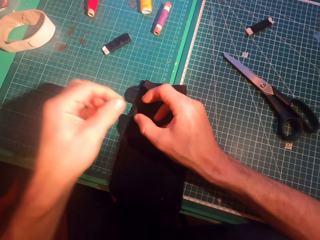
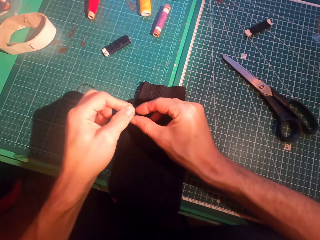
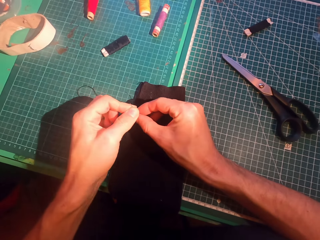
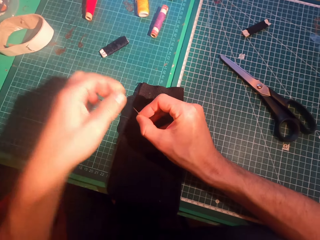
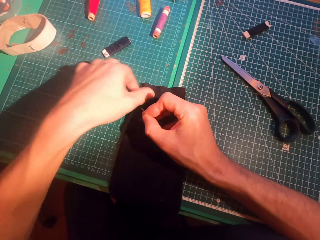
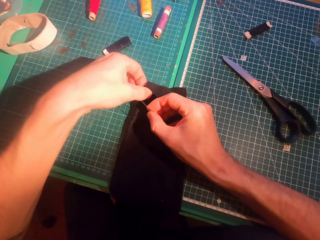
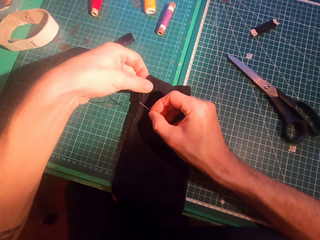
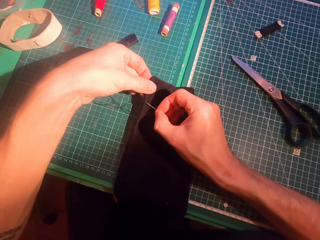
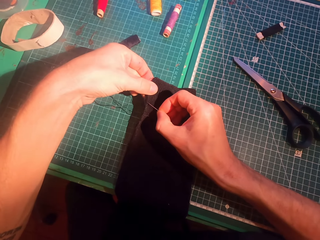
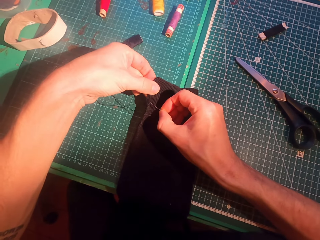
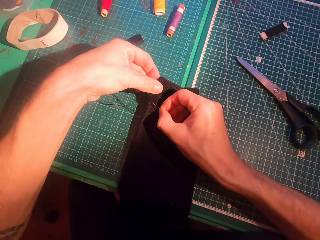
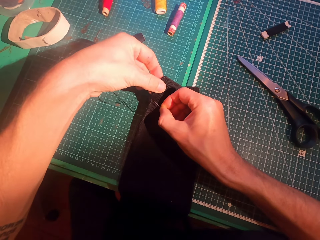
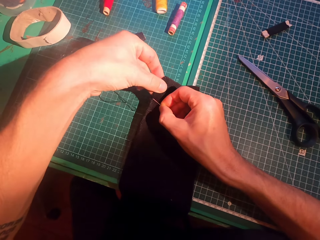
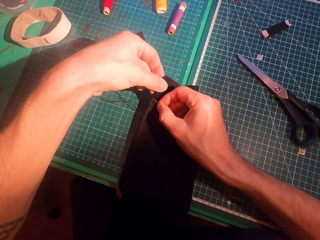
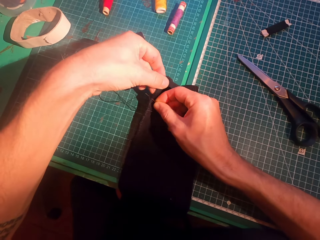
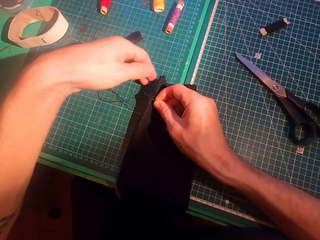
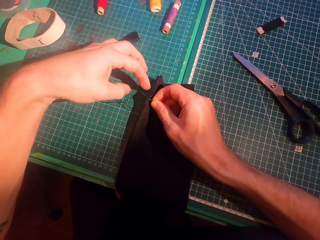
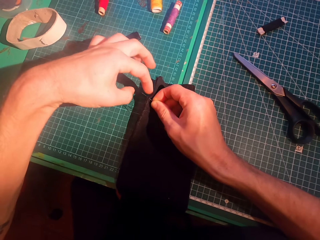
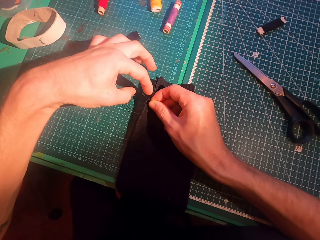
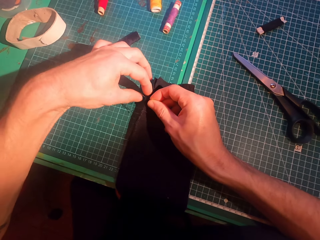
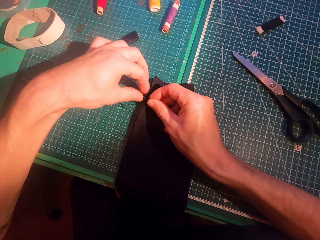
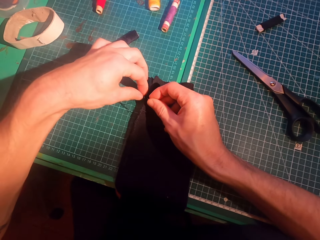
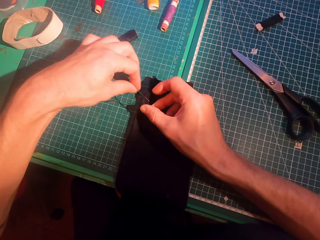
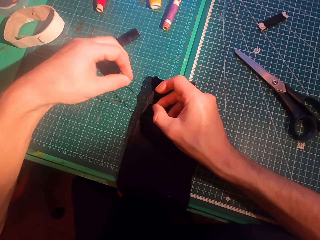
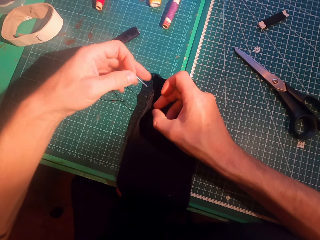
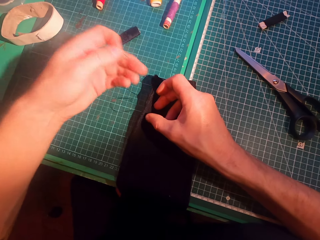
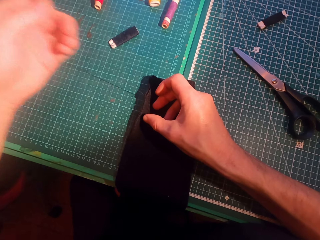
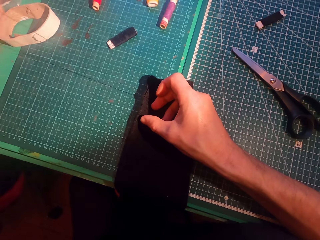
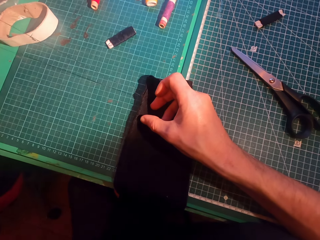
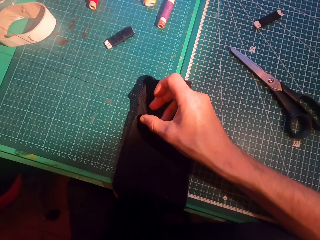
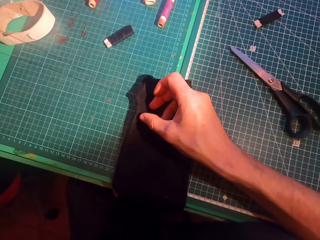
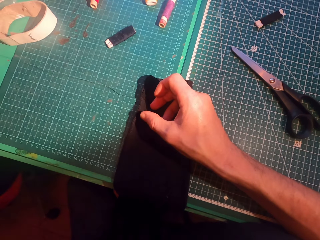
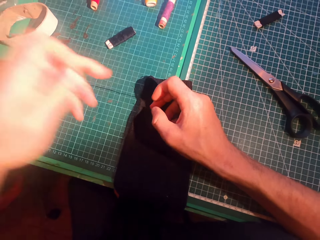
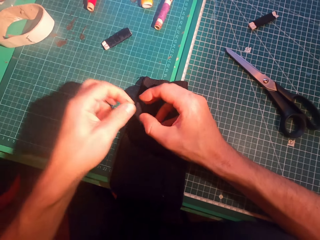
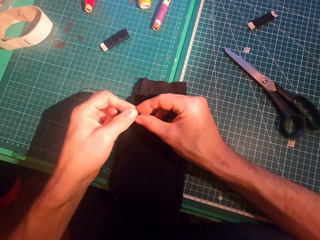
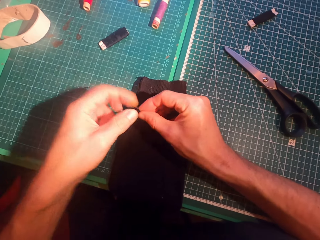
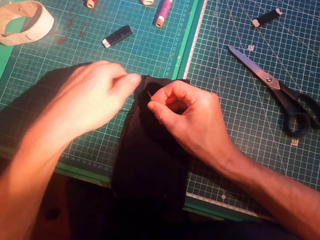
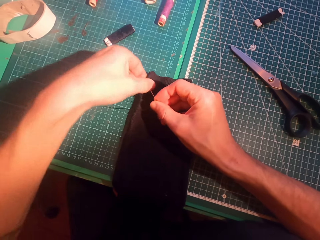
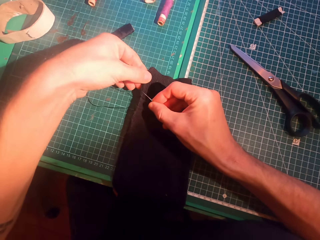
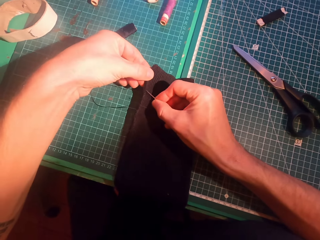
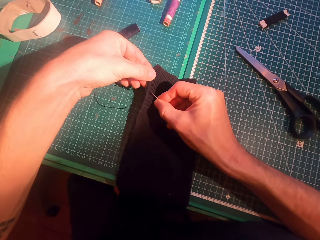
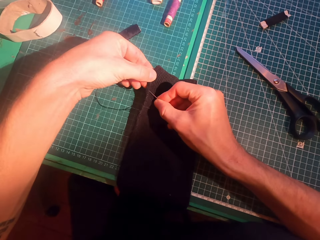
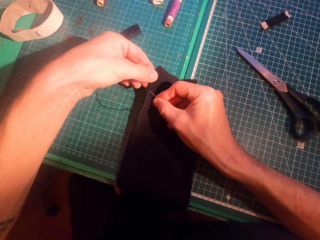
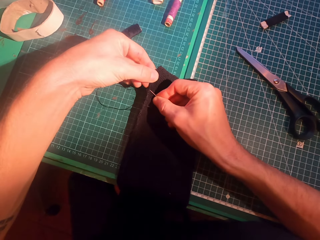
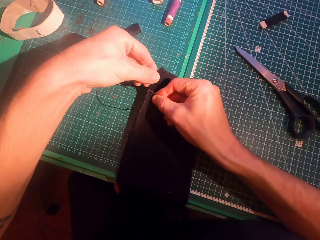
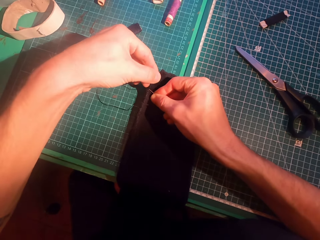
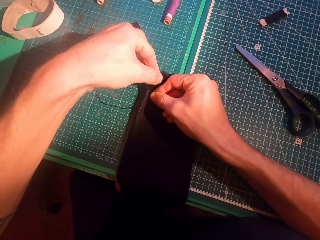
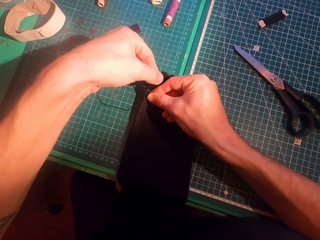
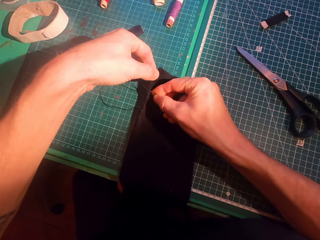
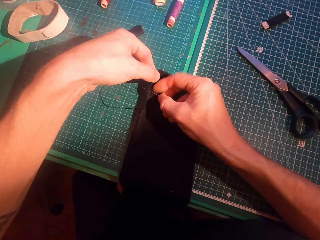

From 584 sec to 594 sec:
The camera wearer inserts a needle in a sweater. They straighten a thread. They insert the needle in the sweater.

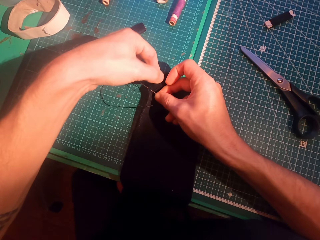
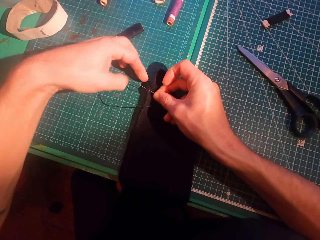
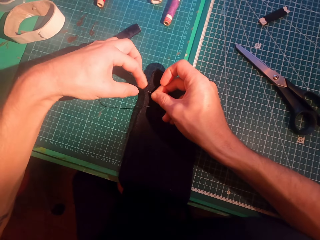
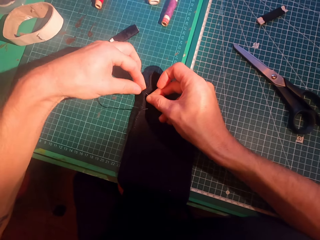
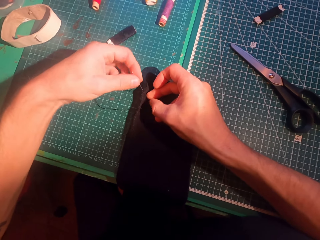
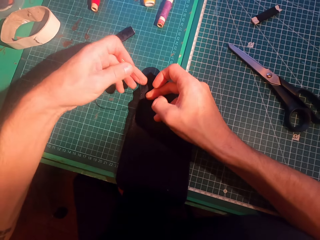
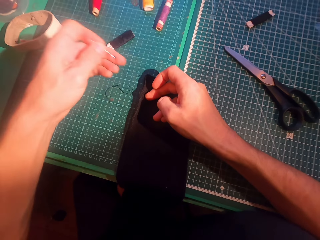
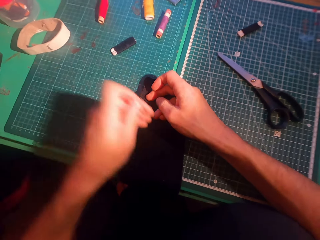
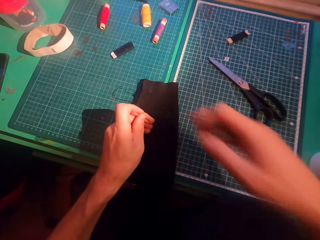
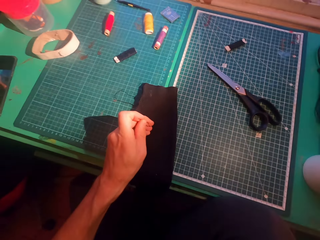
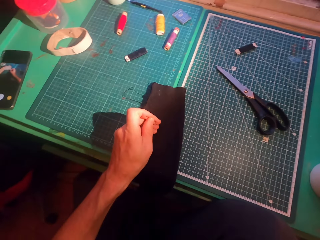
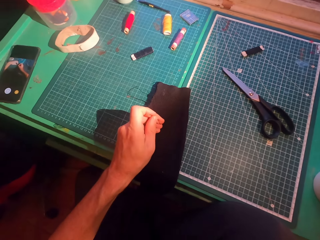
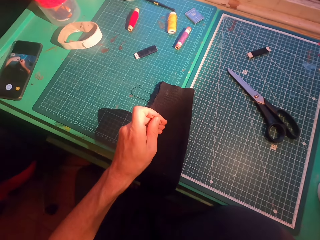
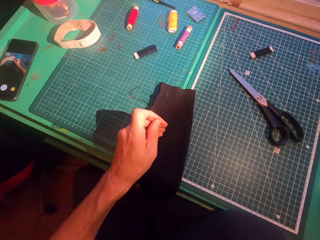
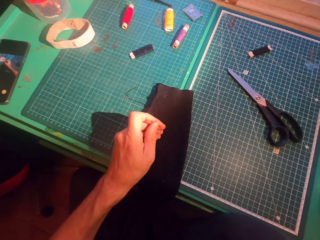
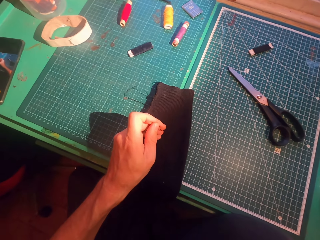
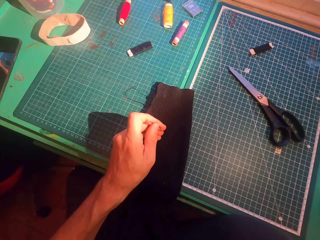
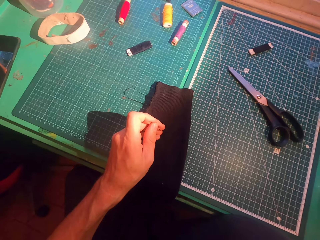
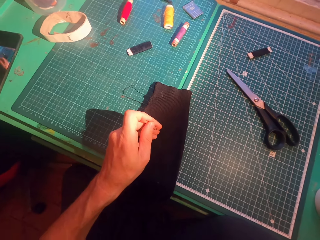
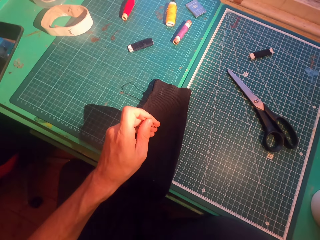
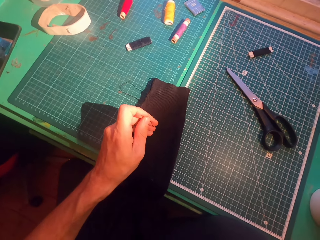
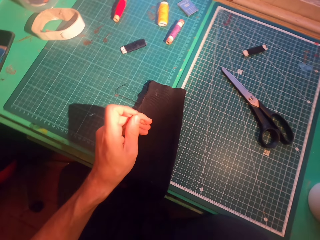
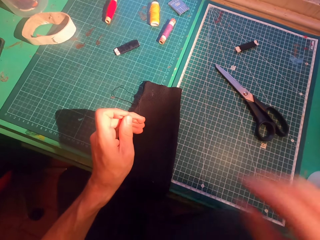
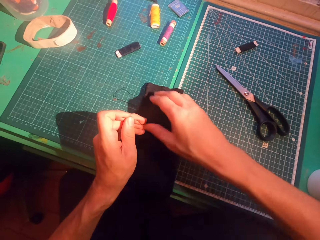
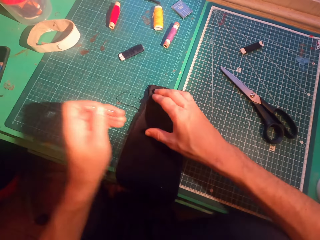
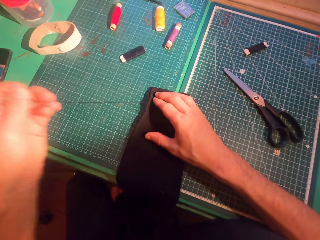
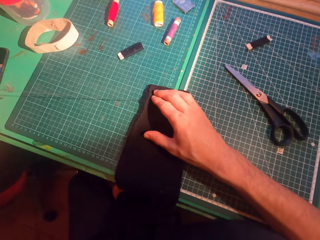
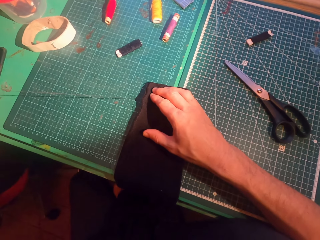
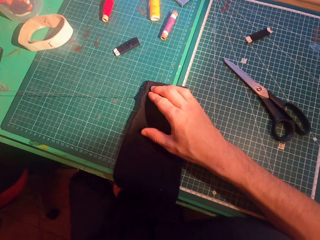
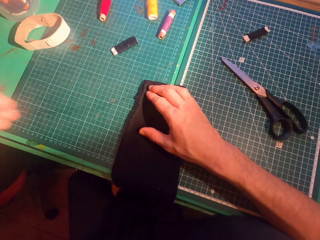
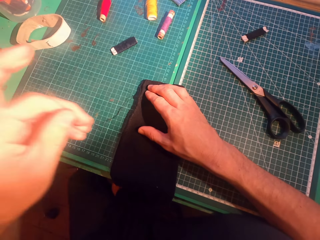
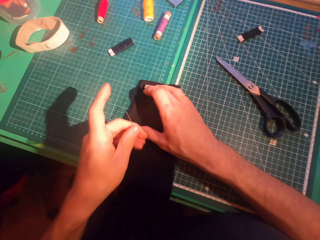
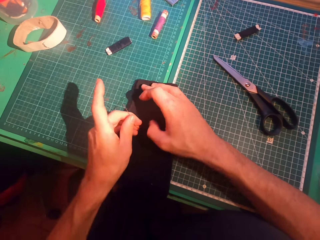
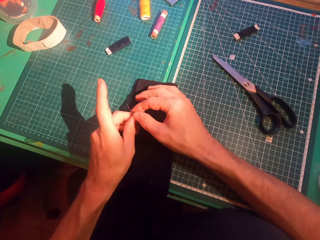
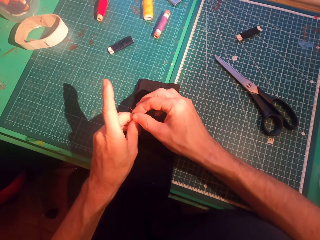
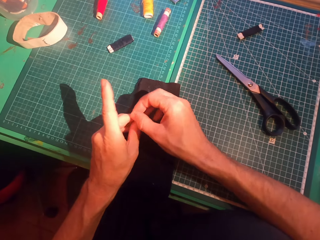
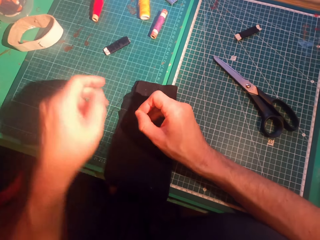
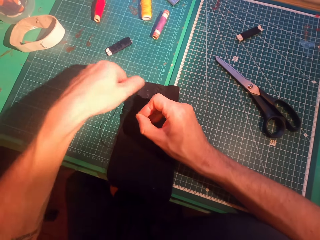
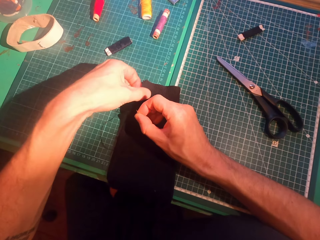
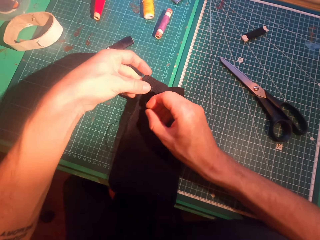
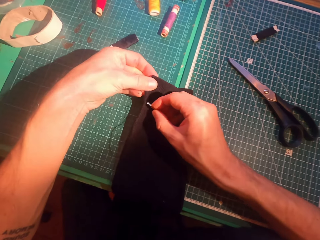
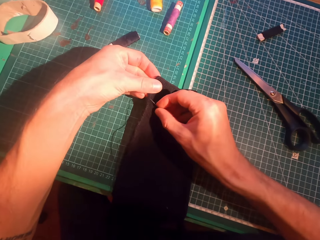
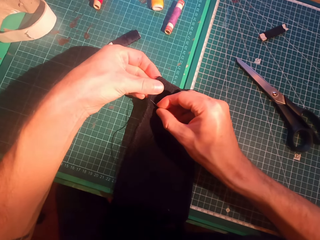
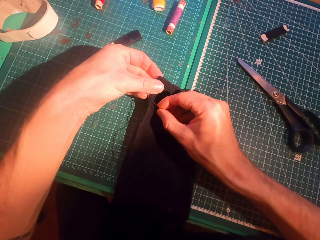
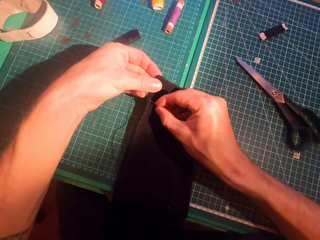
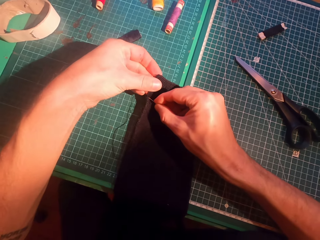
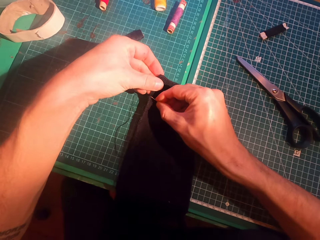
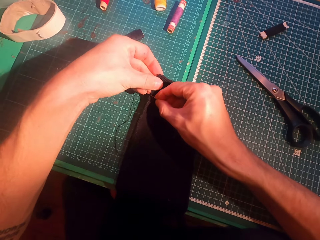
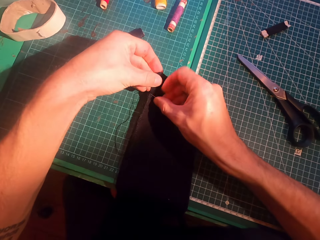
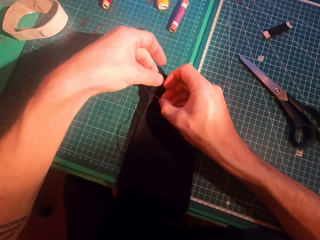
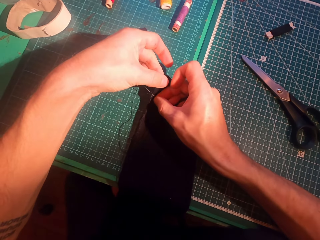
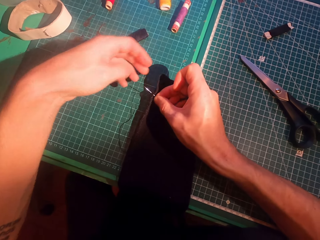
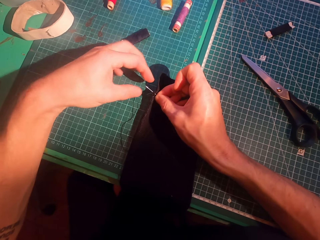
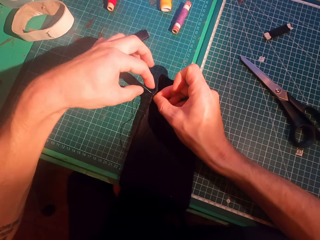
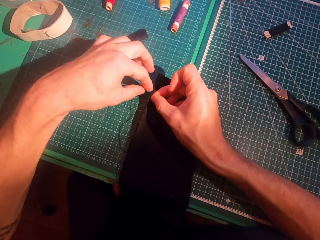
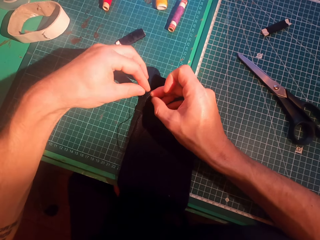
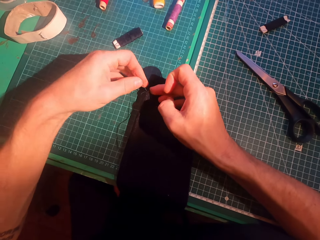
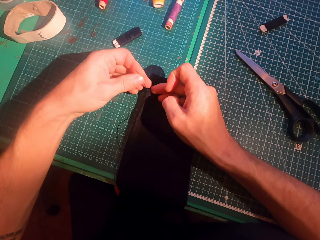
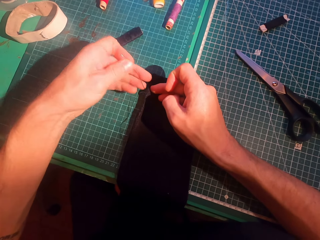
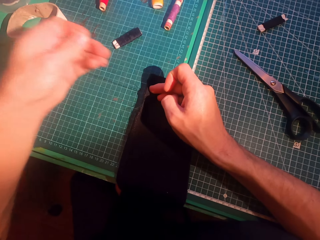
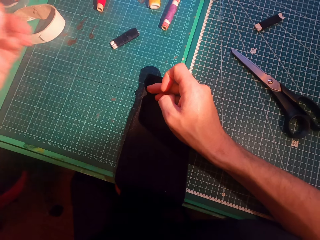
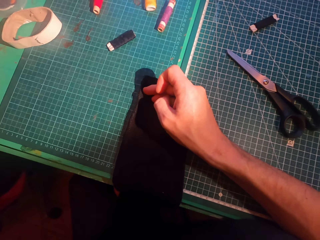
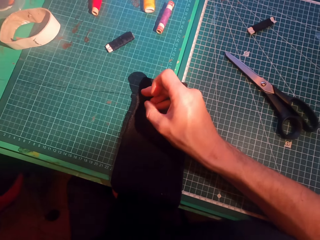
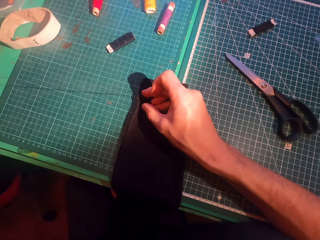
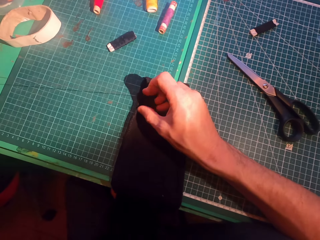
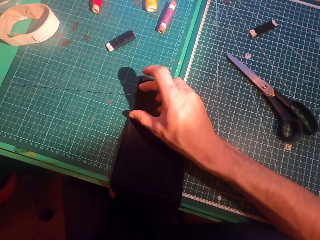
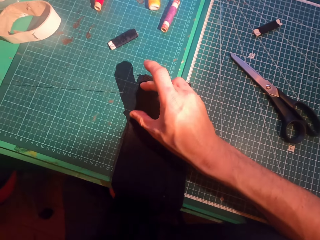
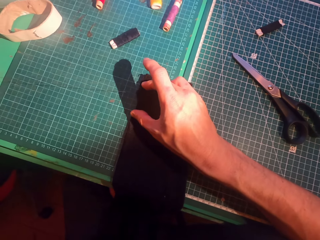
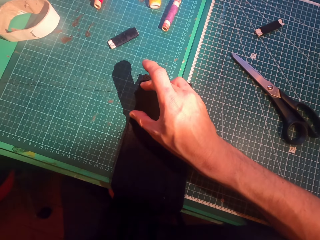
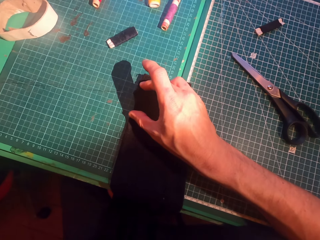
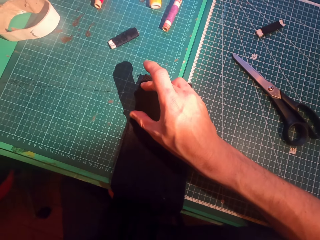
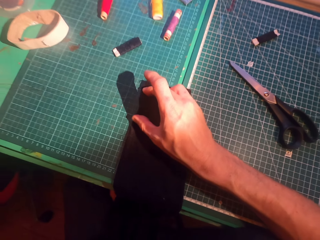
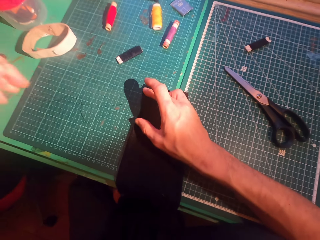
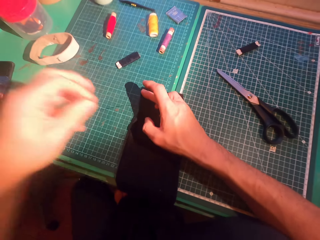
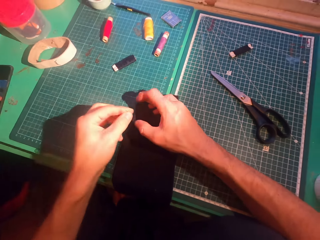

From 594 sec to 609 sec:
The camera wearer straightens a thread. He touches the face. He lifts his right hand. He straightens the thread. He puts down his right hand. He inserts a needle in a sweater. He straightens the thread.
